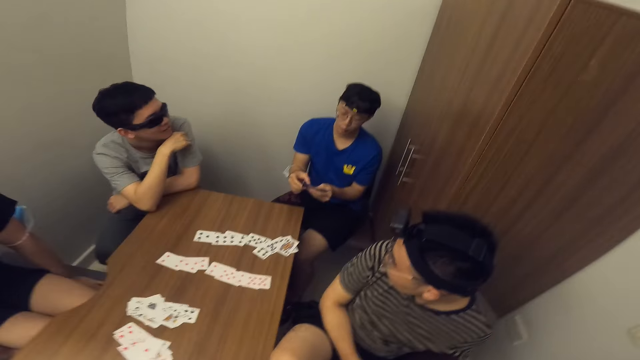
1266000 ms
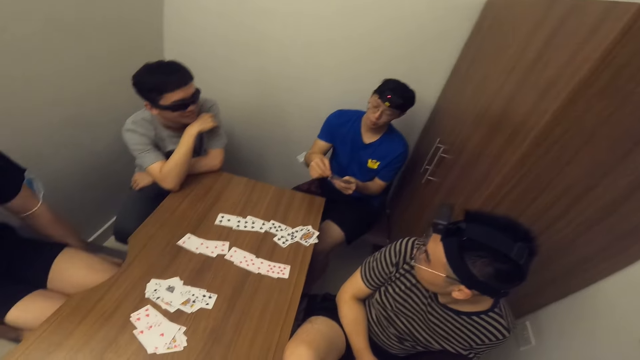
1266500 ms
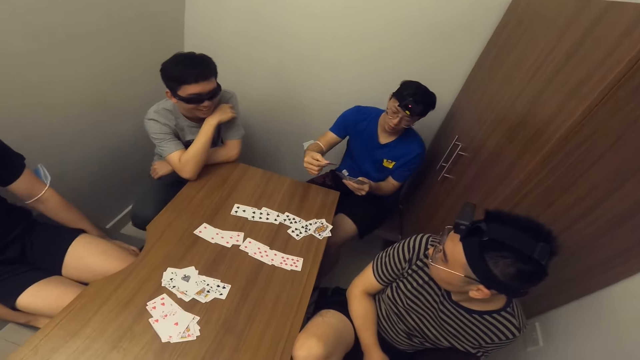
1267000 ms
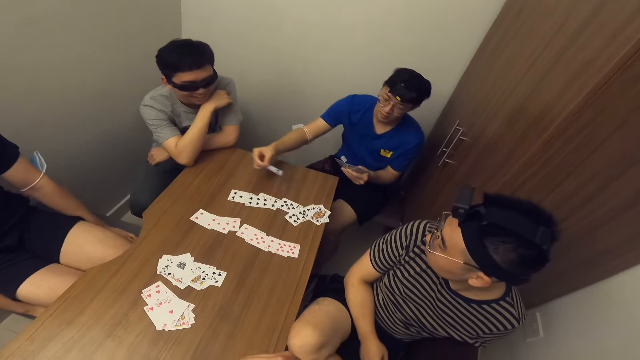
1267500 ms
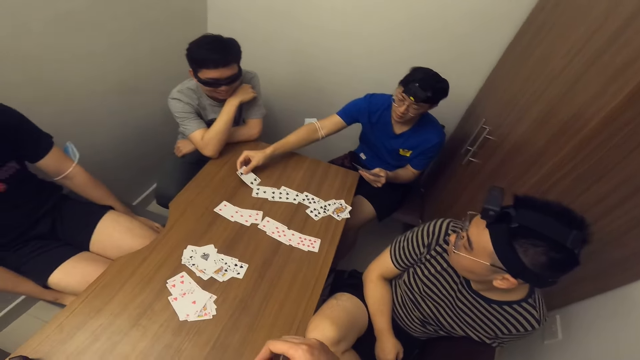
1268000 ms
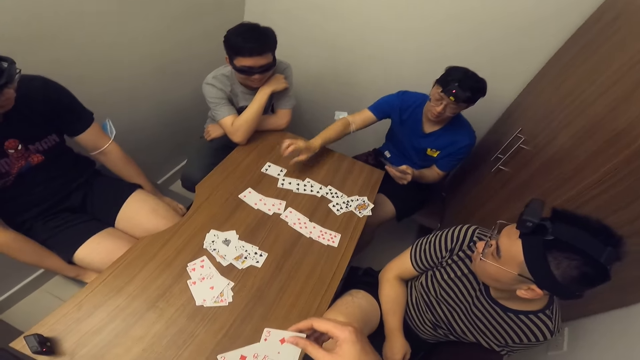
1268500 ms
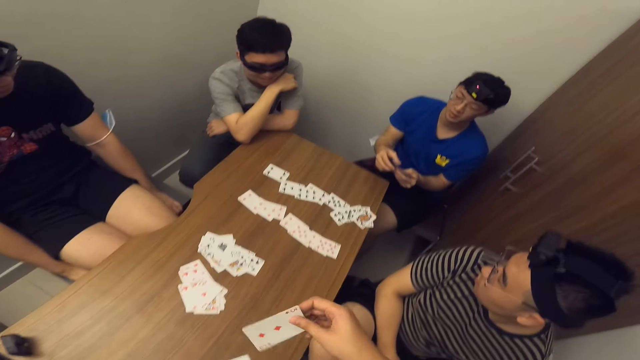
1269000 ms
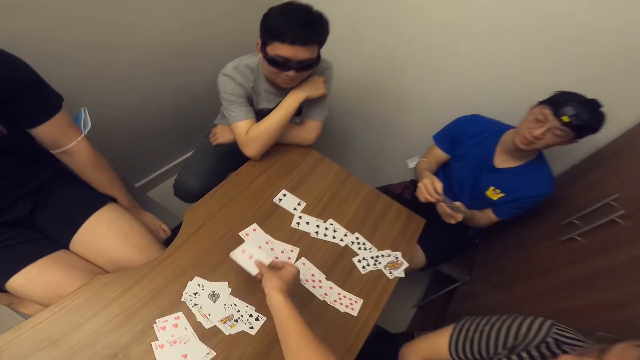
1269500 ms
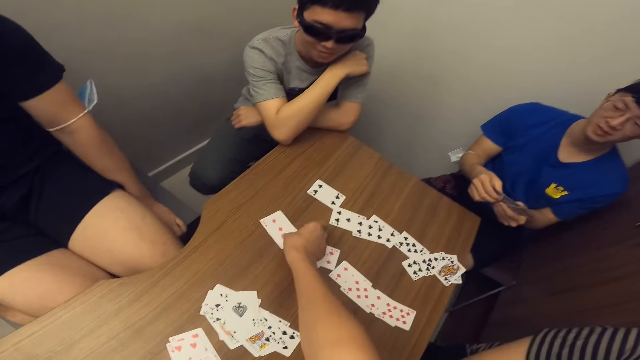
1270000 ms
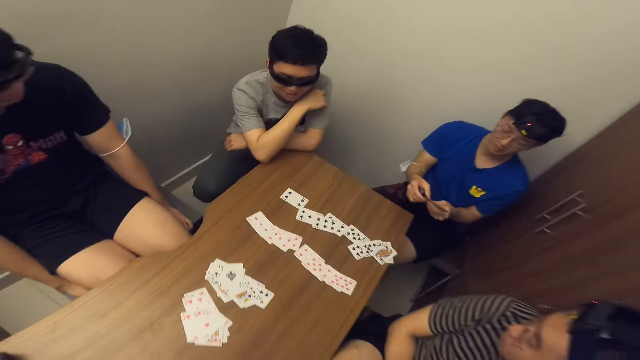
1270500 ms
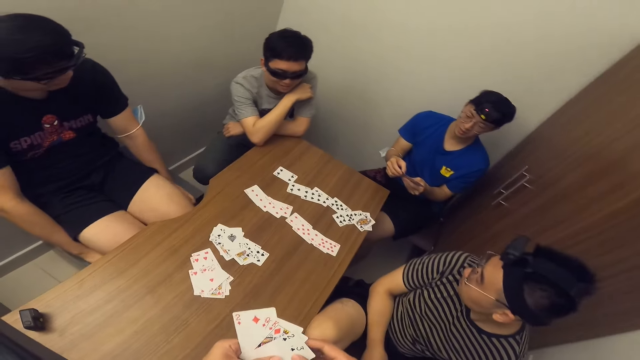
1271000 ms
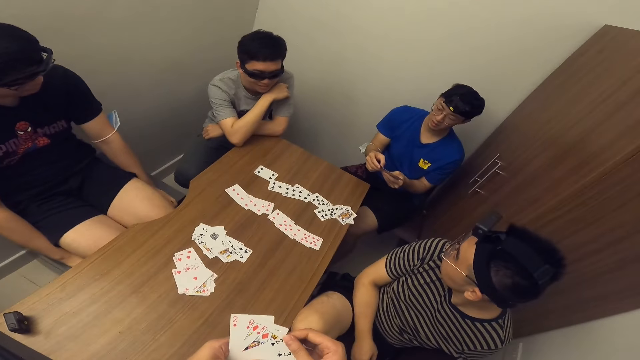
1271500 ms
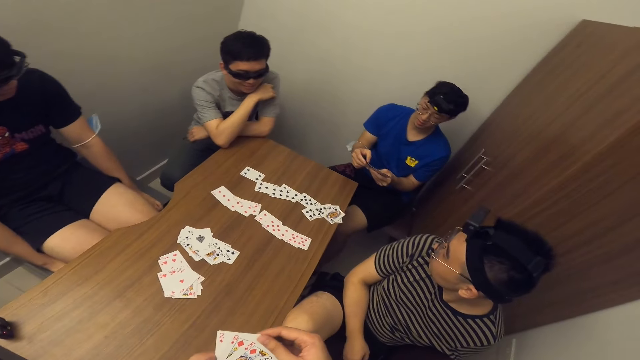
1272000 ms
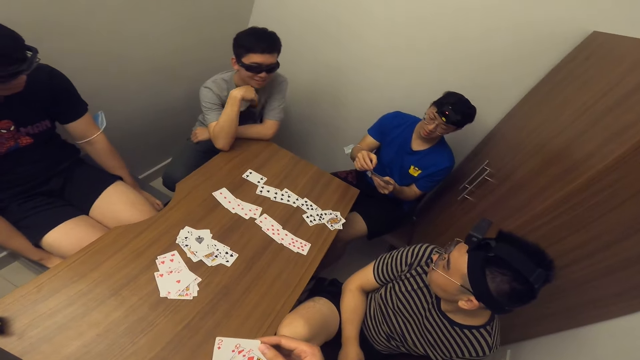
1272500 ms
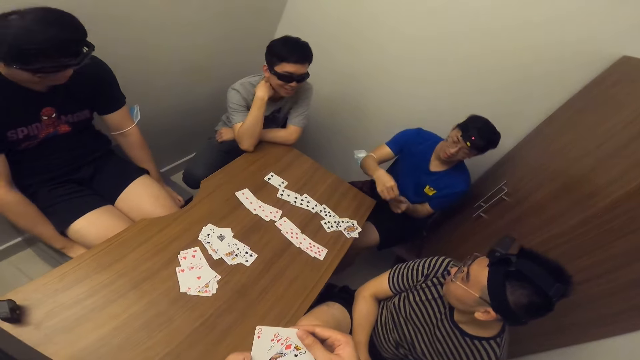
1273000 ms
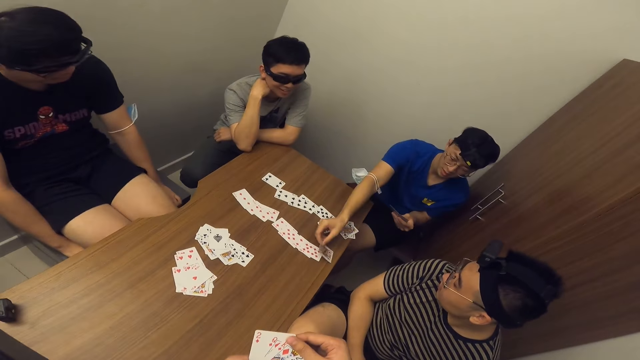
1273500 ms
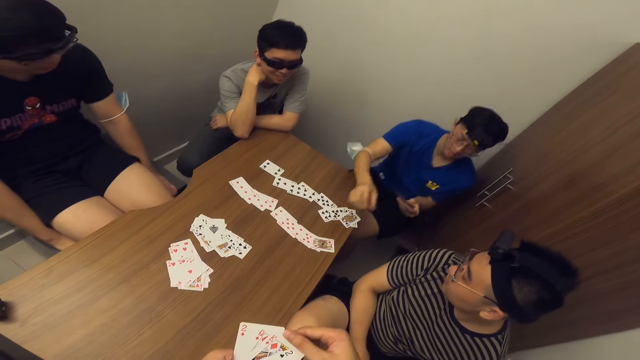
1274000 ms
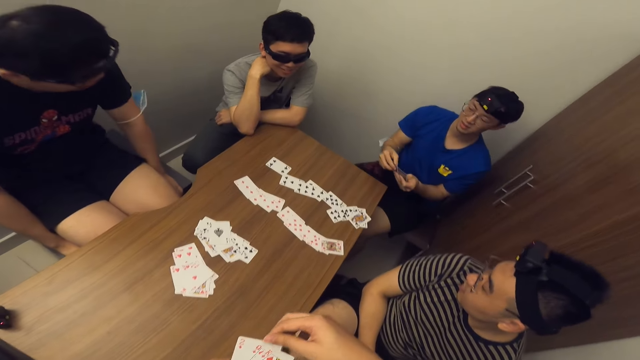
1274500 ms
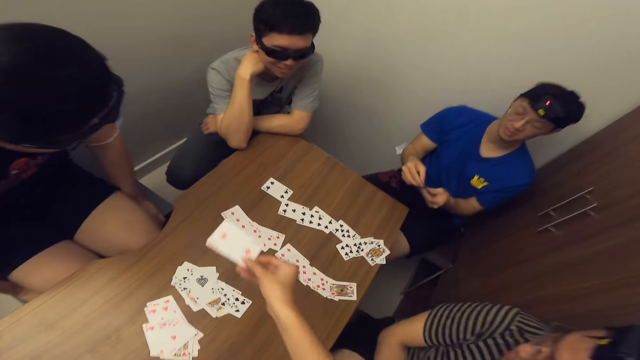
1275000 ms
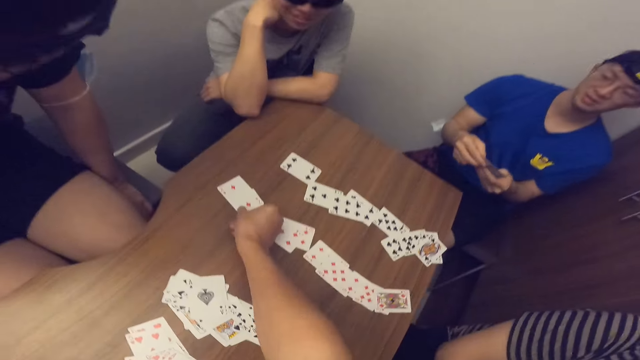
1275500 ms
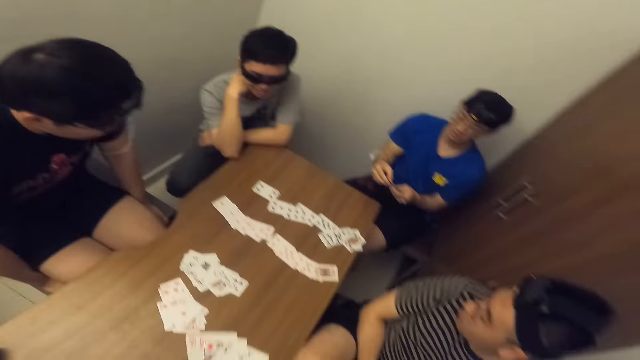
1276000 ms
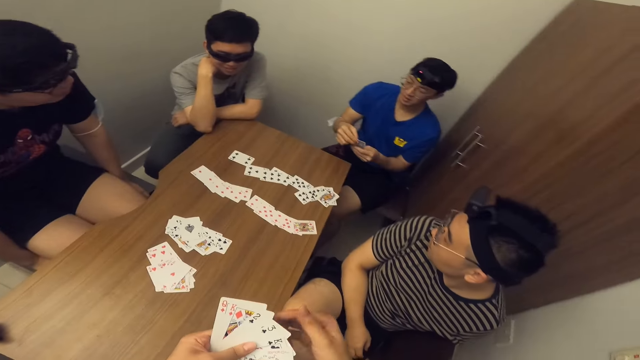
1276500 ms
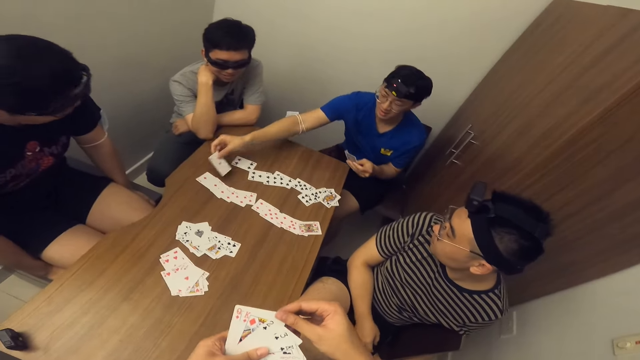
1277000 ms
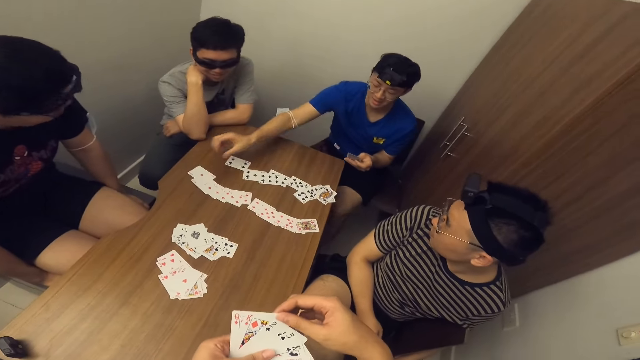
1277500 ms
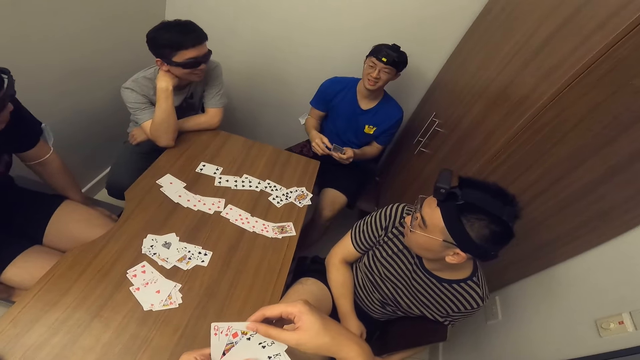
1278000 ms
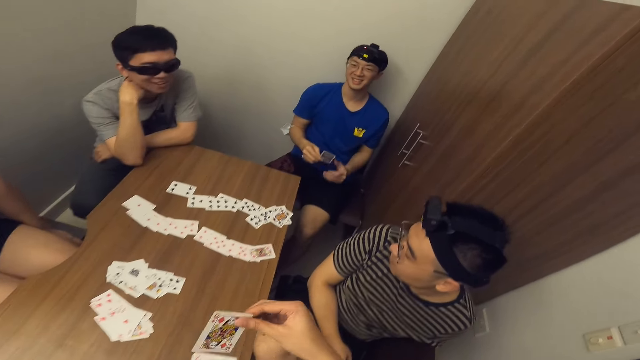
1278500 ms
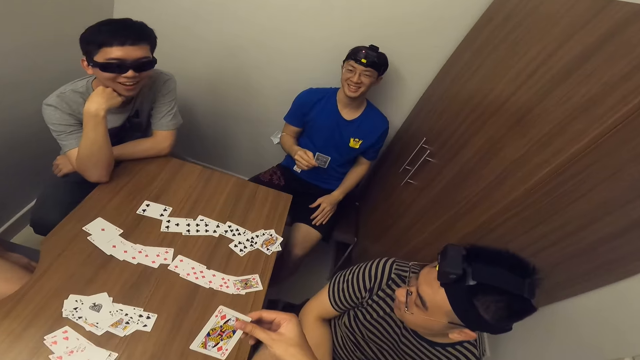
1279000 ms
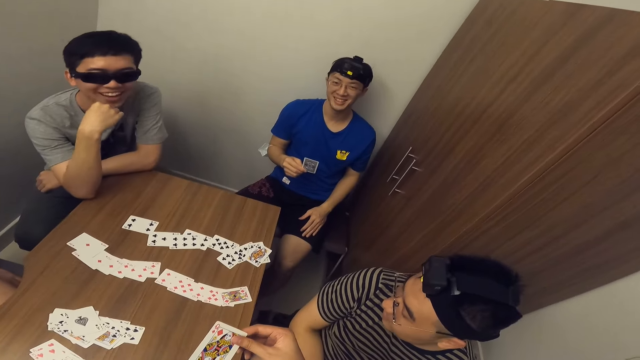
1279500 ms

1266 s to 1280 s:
The man places a card on the table with his right hand. The camera wearer places a card on the table with his right hand. The man places a card on the table with his right hand. The camera wearer places a card on the table with his right hand. The man places a card on the table with his right hand.

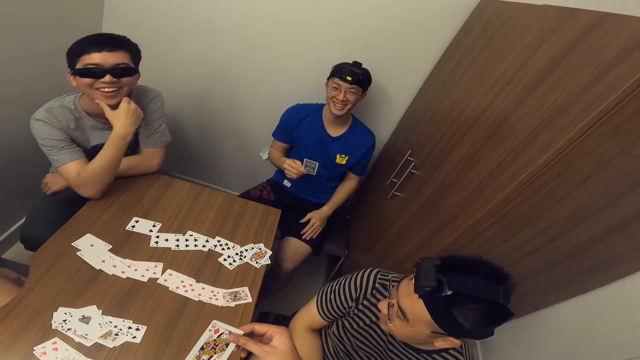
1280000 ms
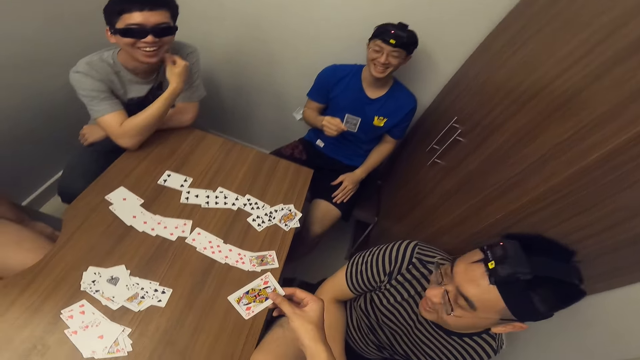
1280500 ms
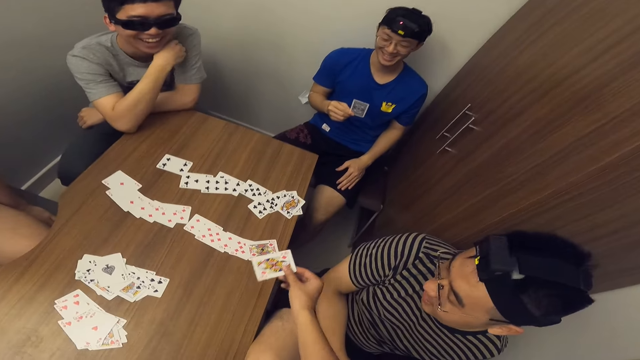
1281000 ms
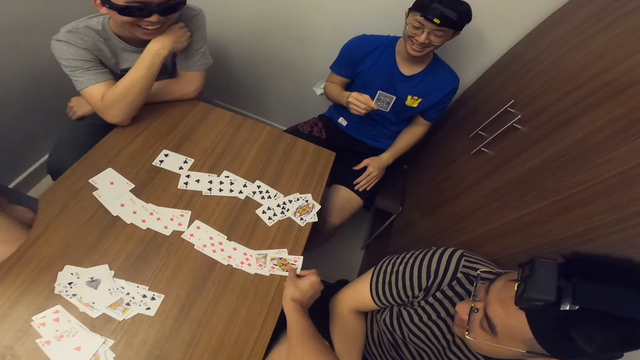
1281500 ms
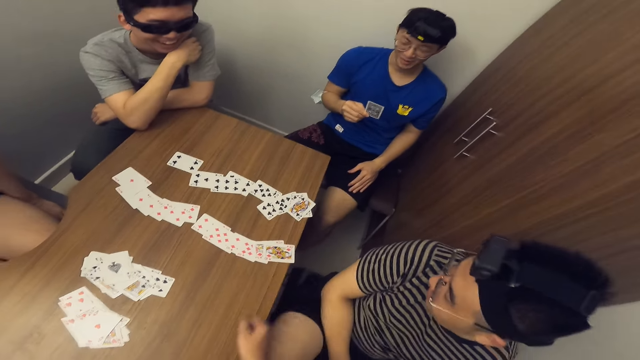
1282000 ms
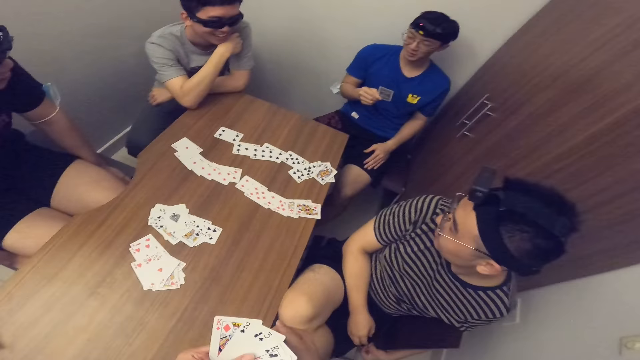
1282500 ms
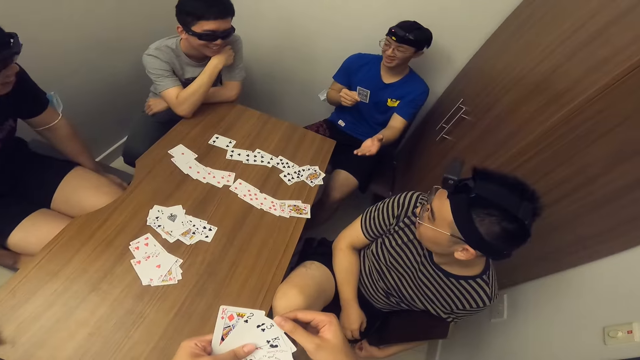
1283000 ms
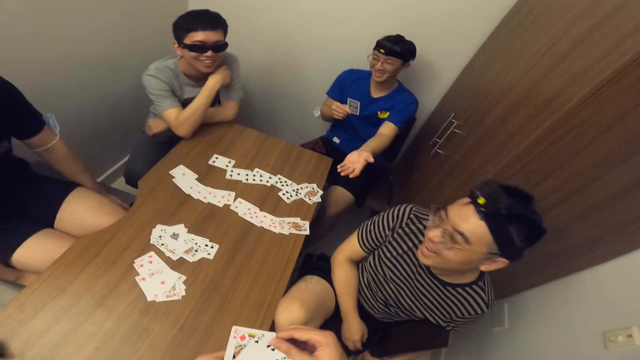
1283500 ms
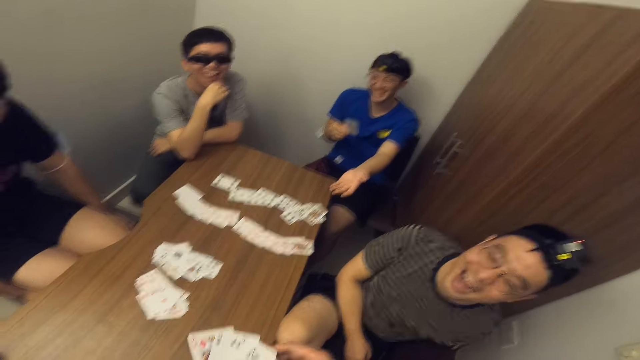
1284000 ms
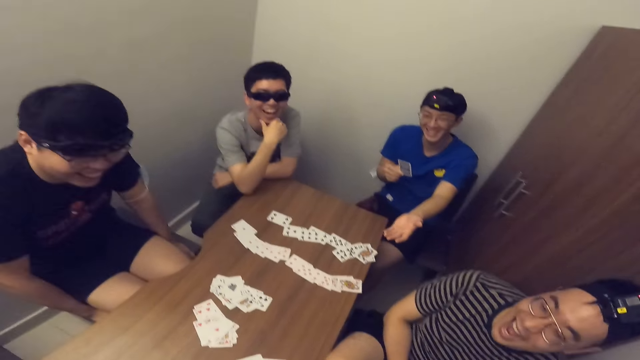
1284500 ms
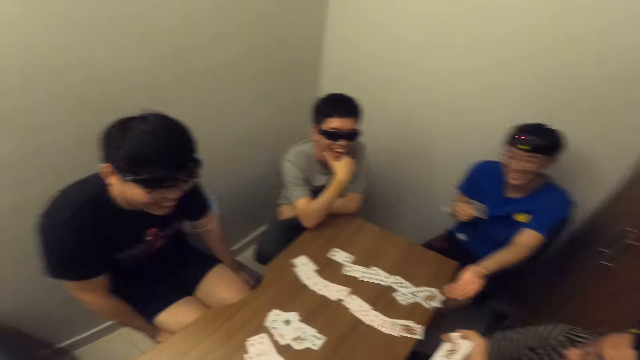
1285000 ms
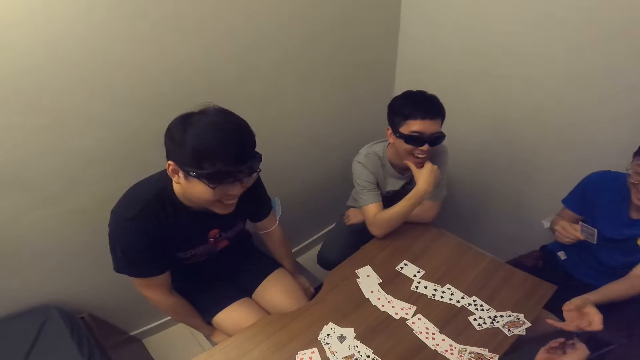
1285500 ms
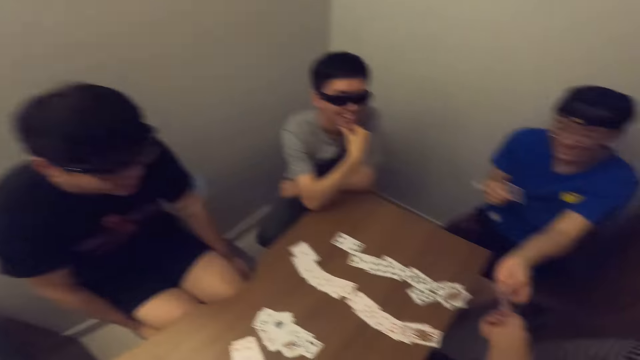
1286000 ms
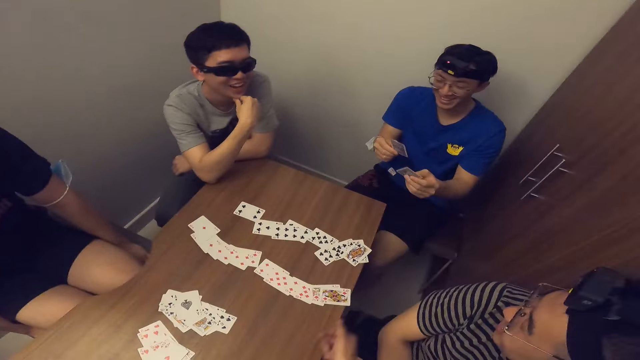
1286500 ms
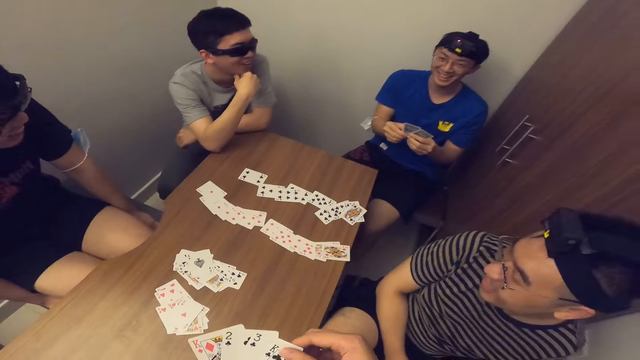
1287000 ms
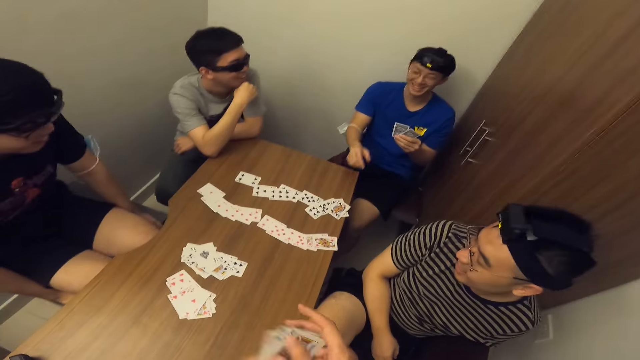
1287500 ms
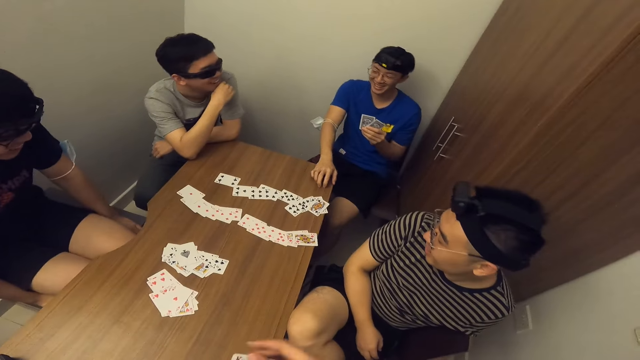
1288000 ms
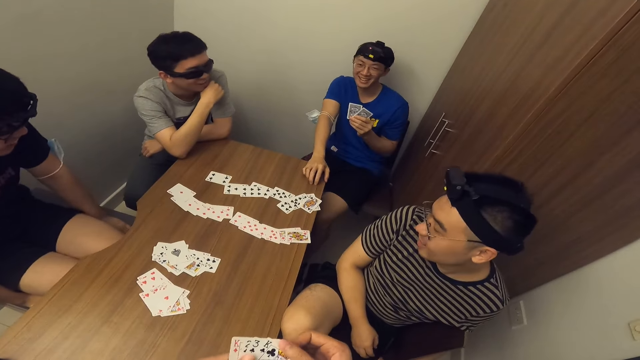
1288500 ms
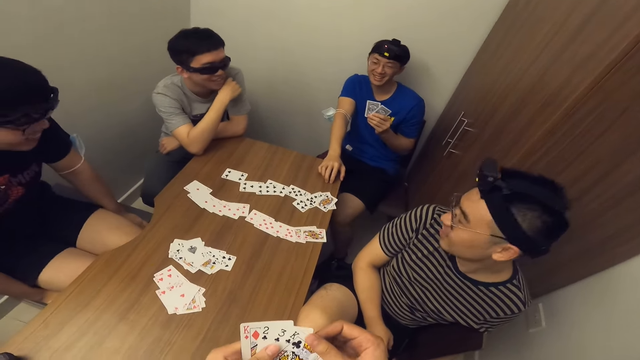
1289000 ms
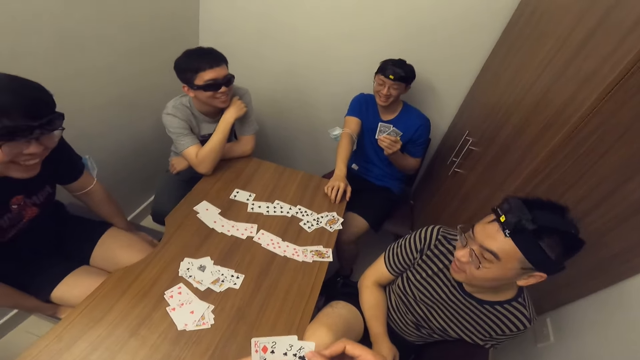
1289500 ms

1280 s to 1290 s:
The camera wearer places a card on the table with his right hand. The man collects a card from the camera wearer with his right hand. The camera wearer passes a card to the man with his right hand.
